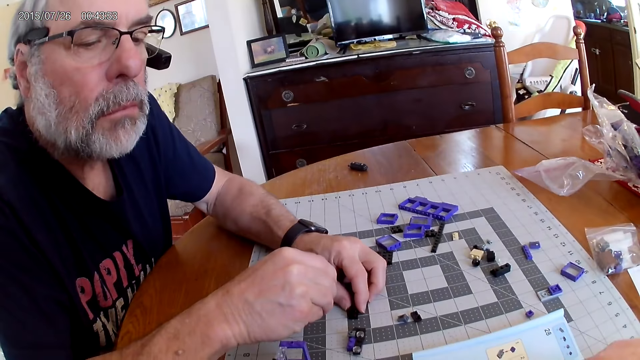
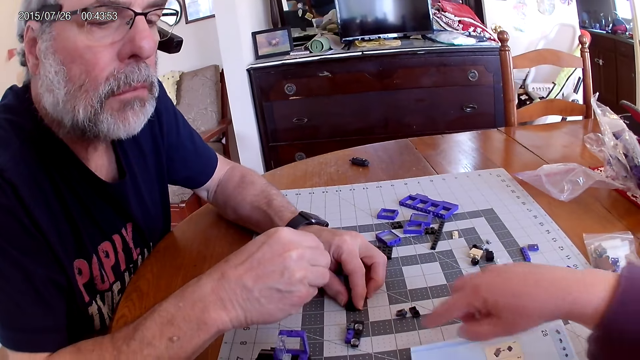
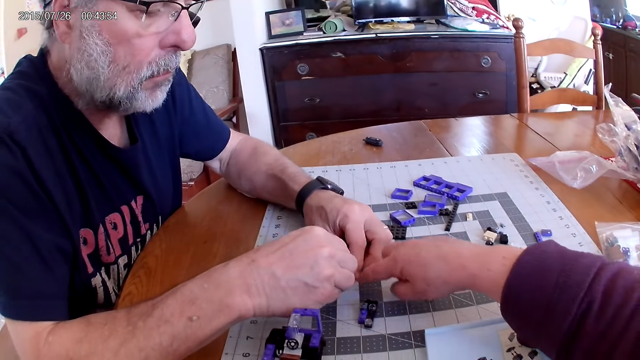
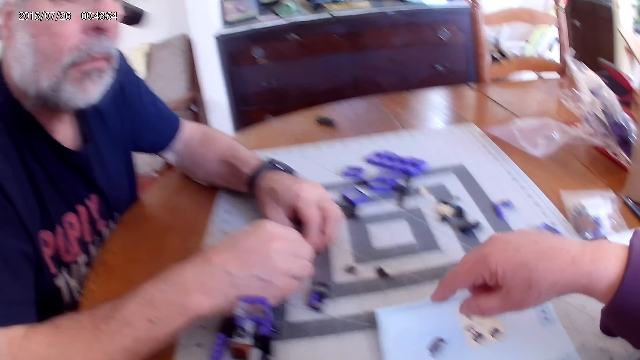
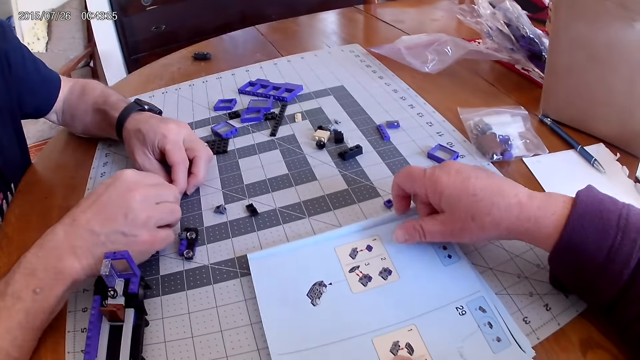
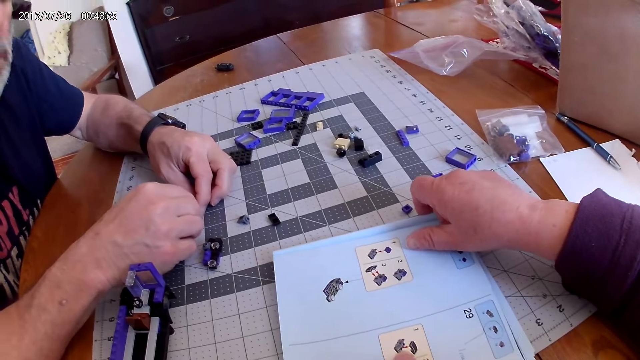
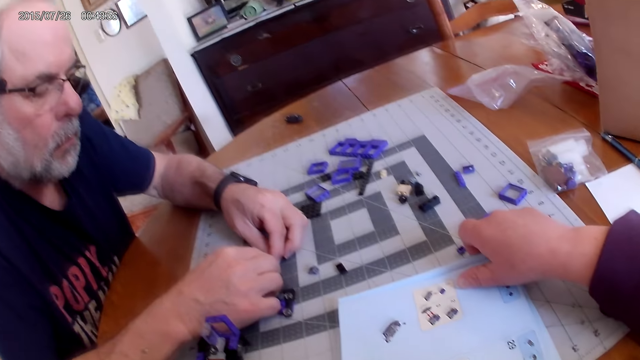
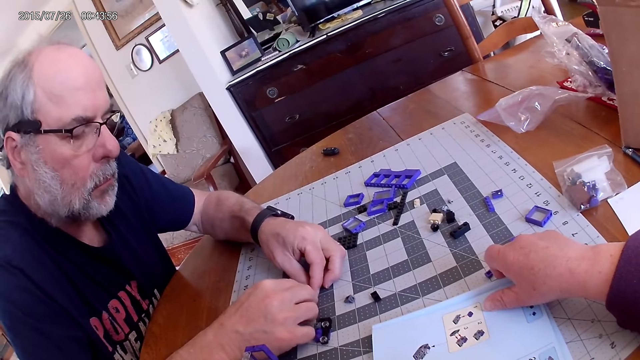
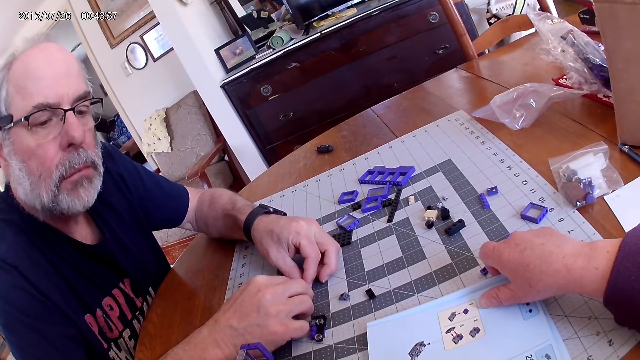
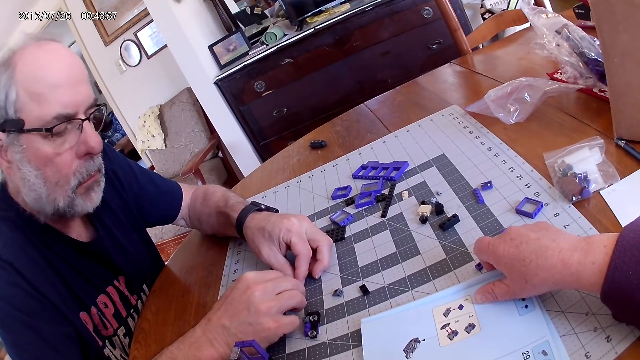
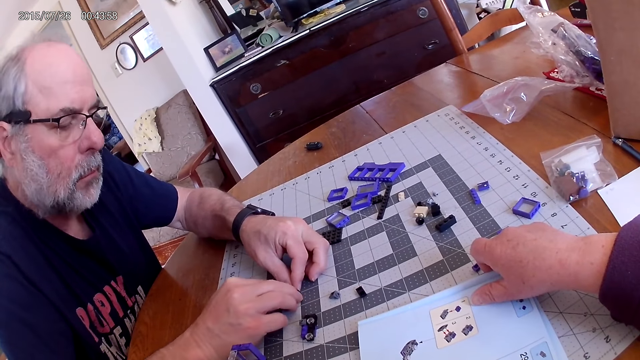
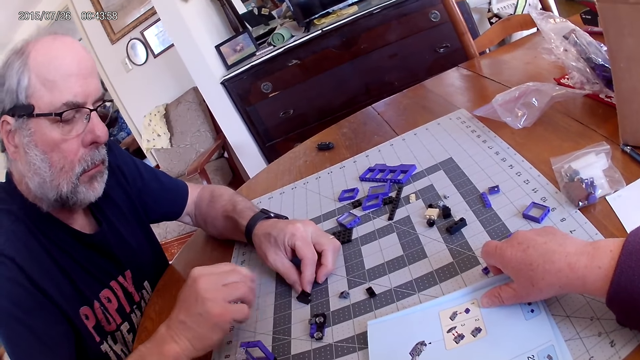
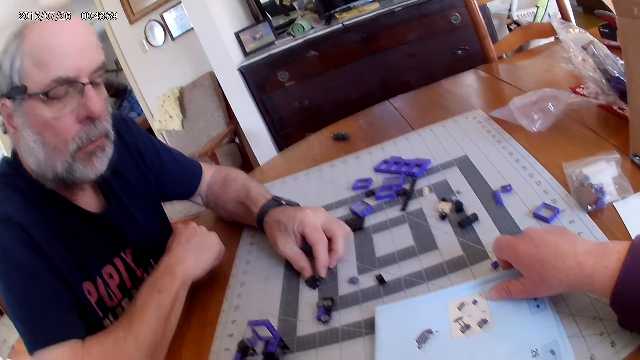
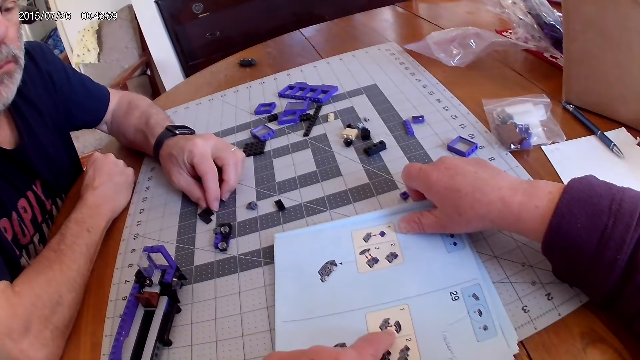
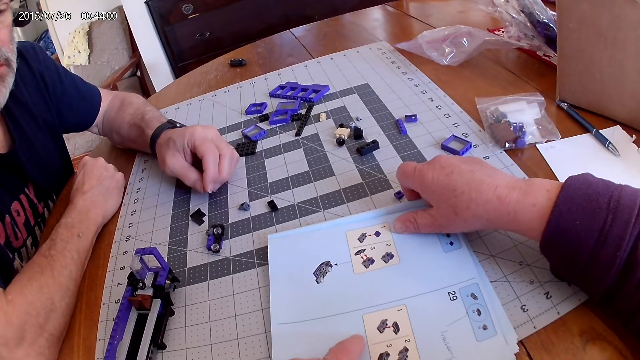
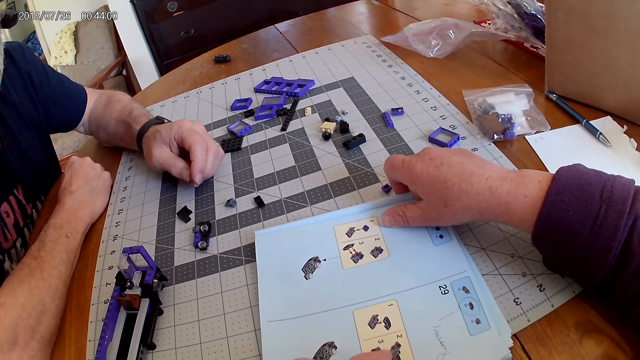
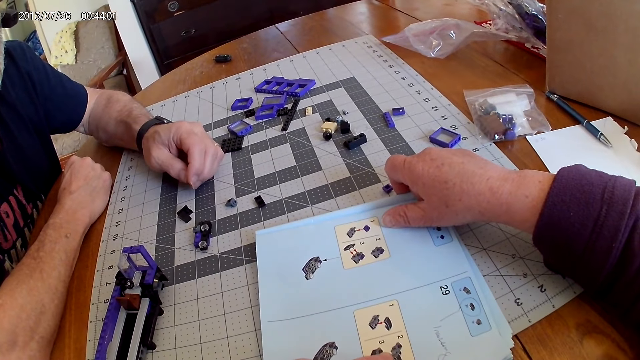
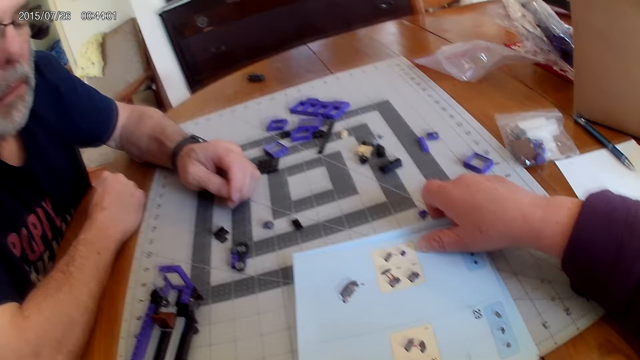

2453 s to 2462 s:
The camera wearer looks at the instructional manual book.

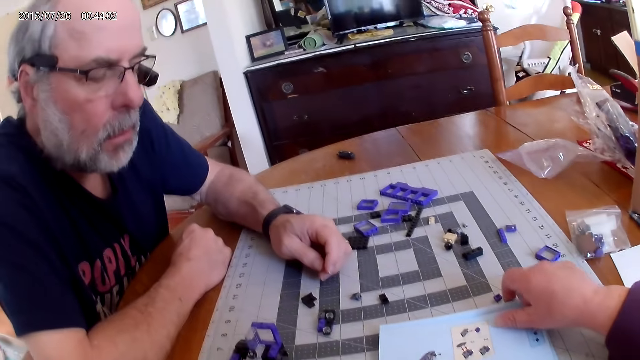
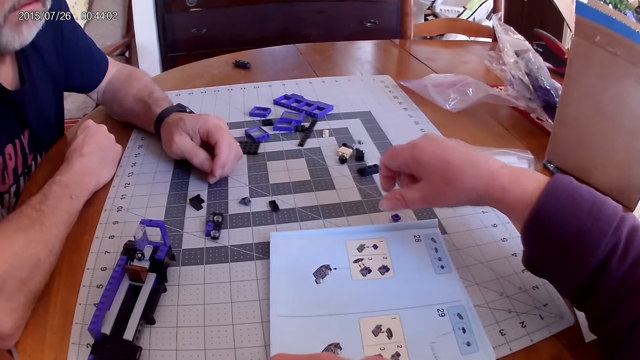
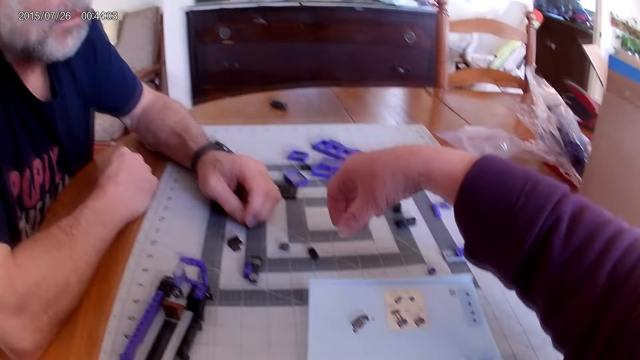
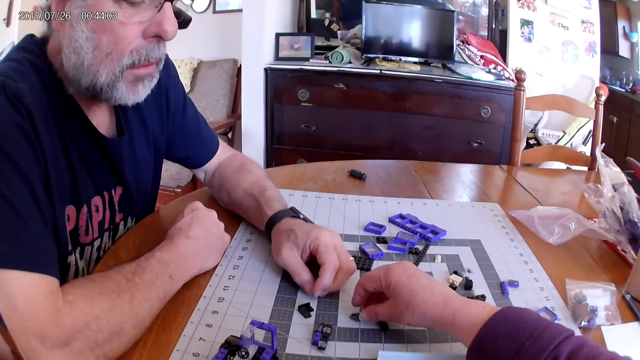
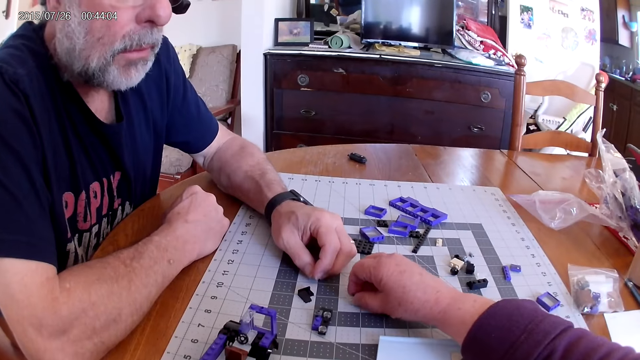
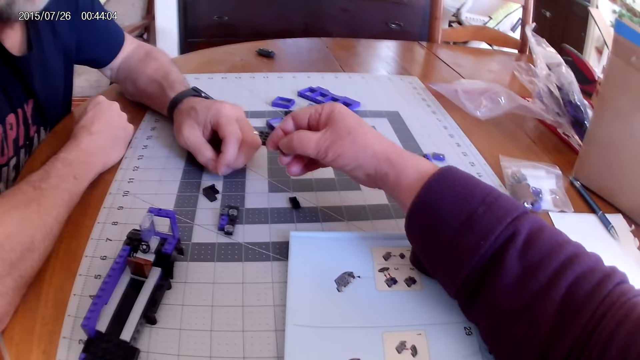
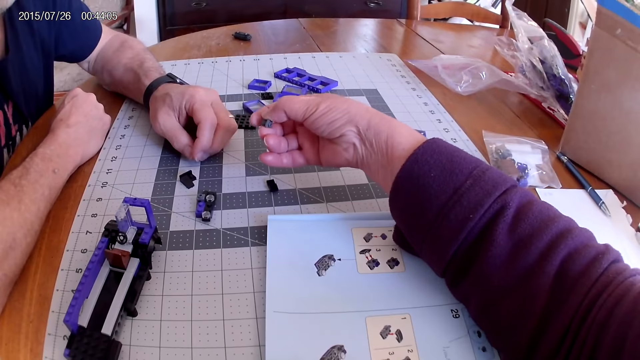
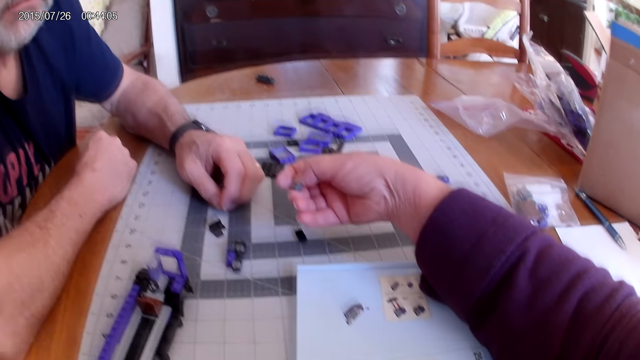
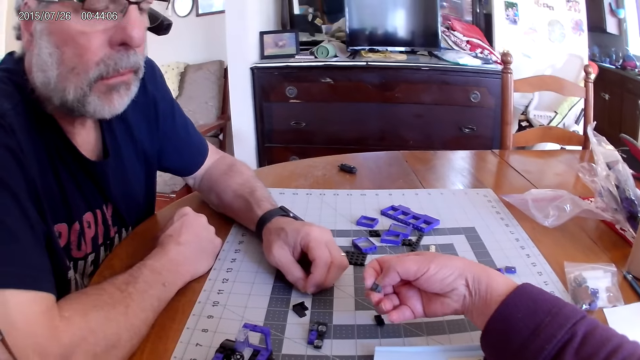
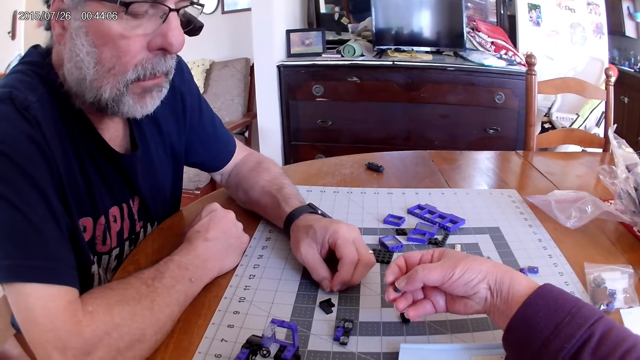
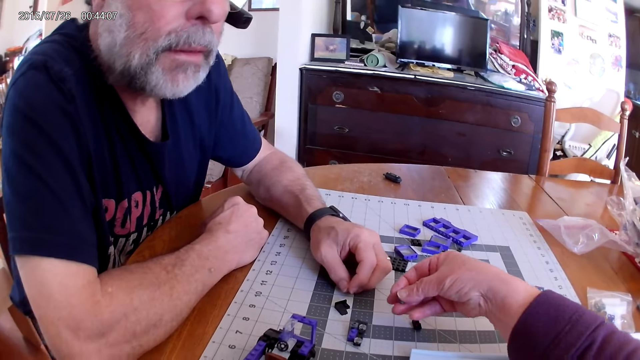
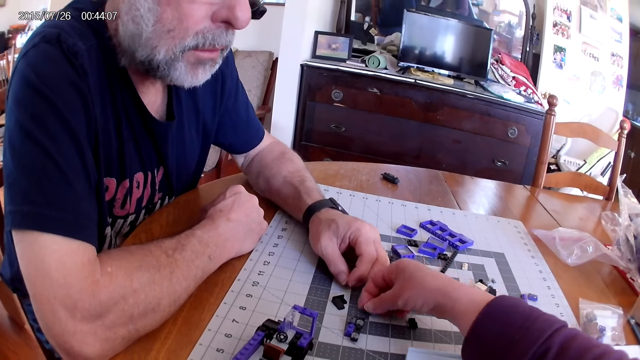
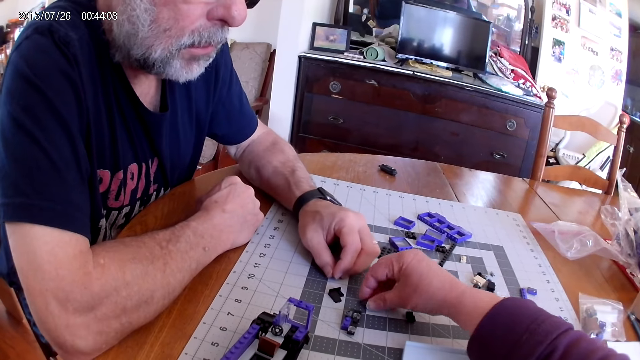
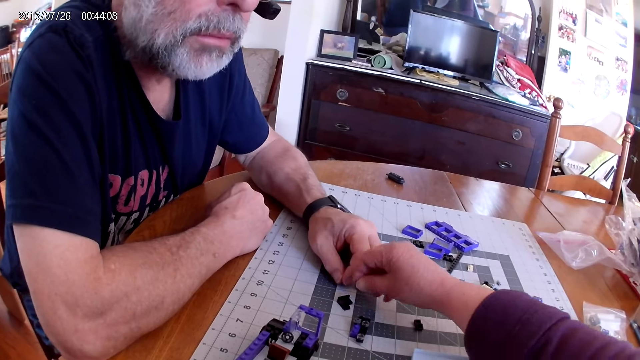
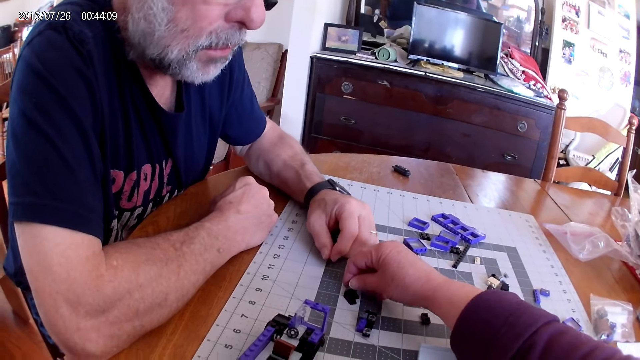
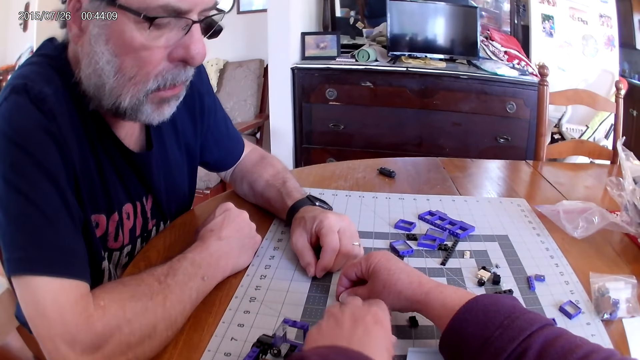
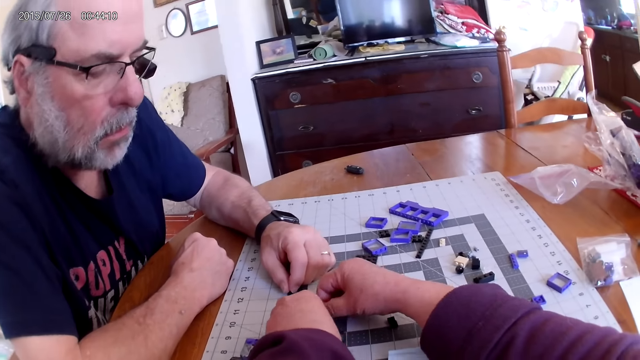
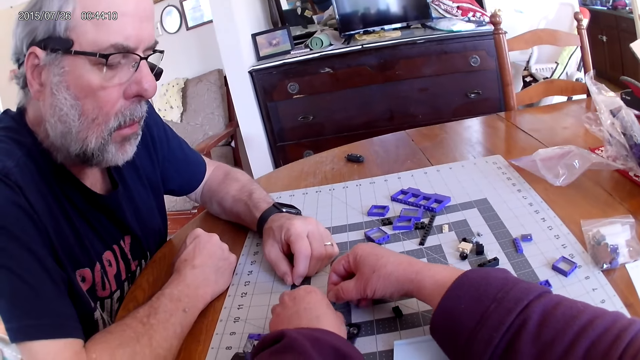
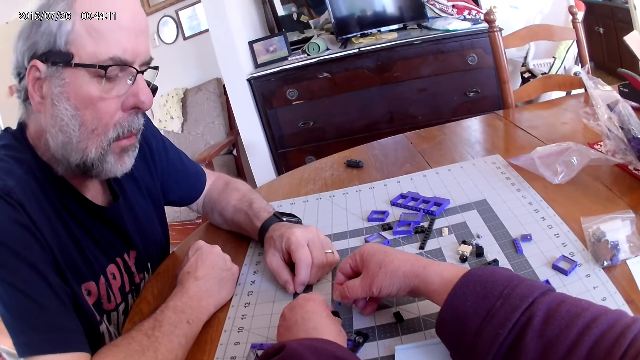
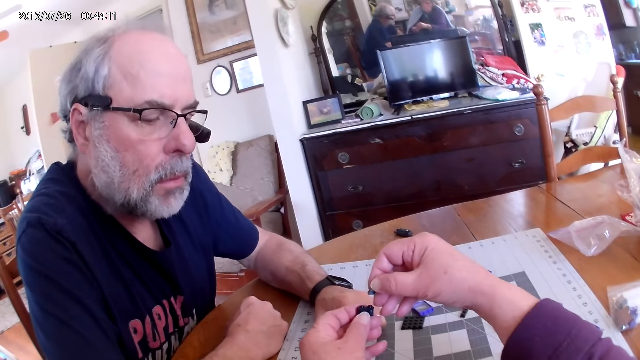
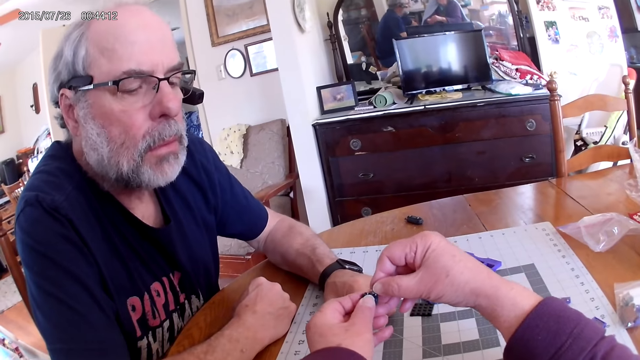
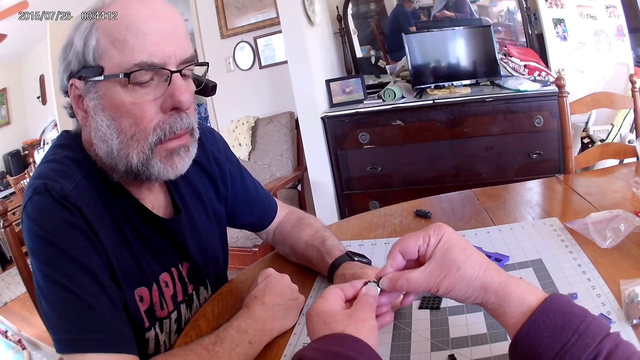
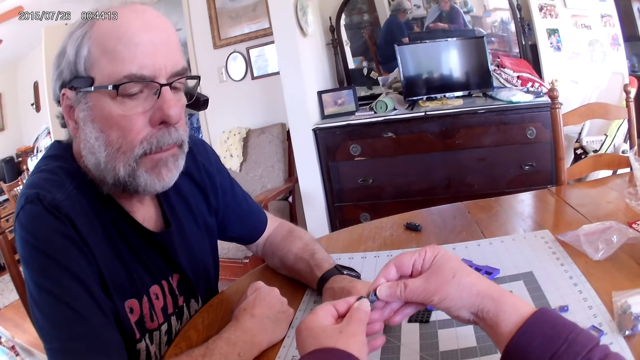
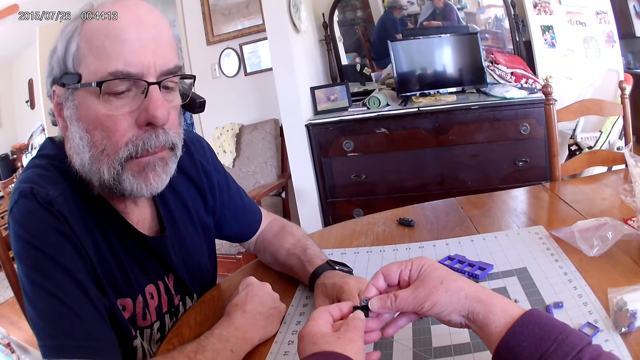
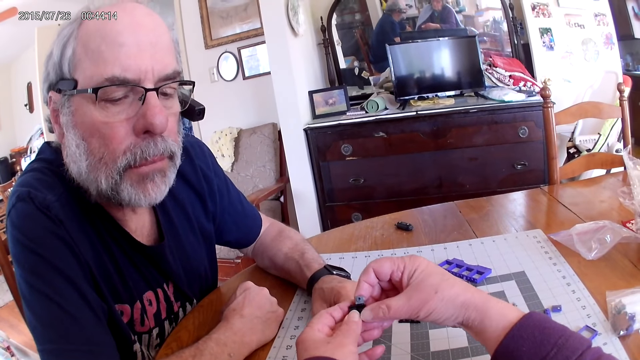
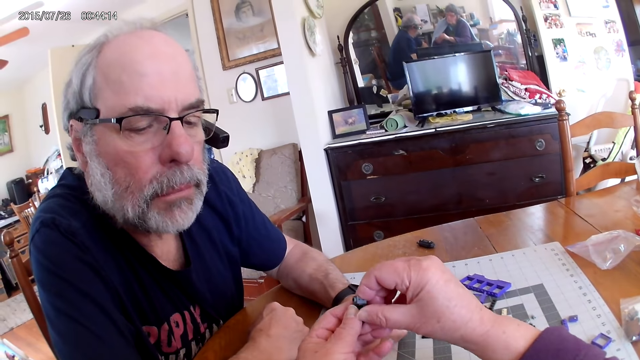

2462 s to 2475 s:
The camera wearer picks up a plastic piece from the table. They fix the plastic pieces.
